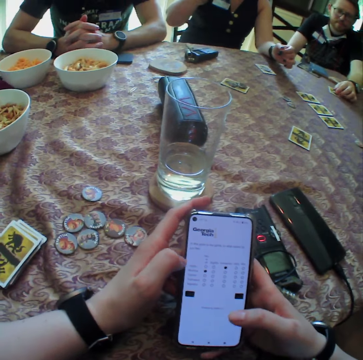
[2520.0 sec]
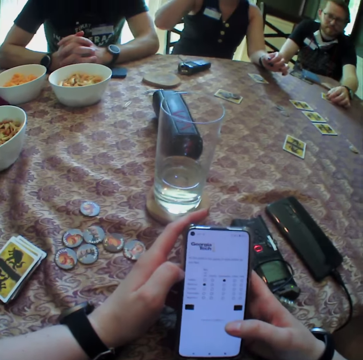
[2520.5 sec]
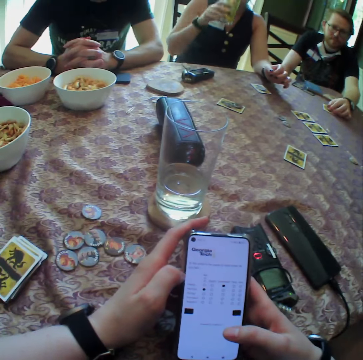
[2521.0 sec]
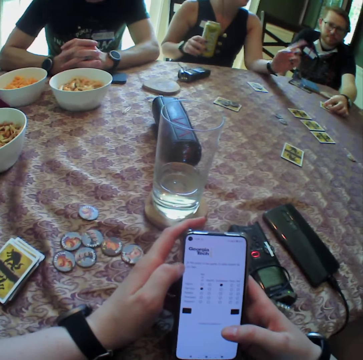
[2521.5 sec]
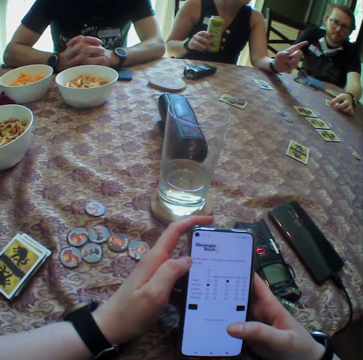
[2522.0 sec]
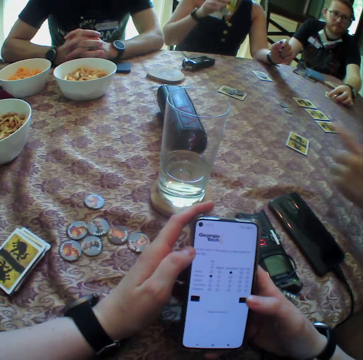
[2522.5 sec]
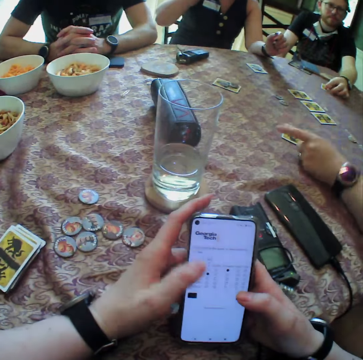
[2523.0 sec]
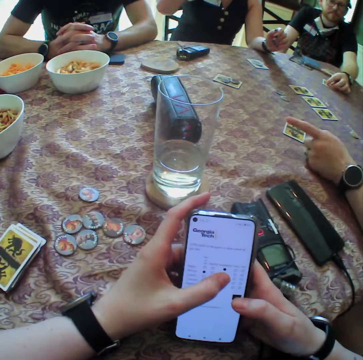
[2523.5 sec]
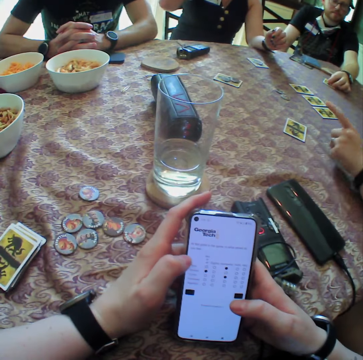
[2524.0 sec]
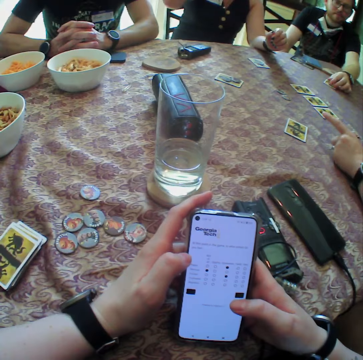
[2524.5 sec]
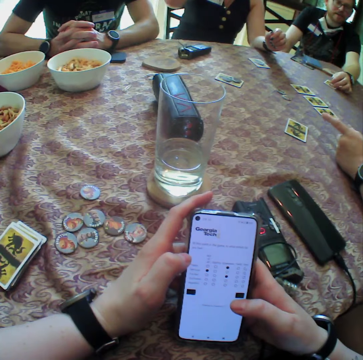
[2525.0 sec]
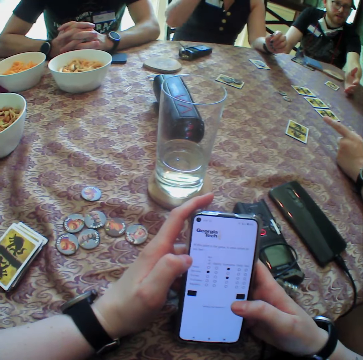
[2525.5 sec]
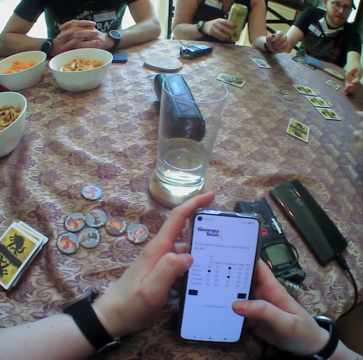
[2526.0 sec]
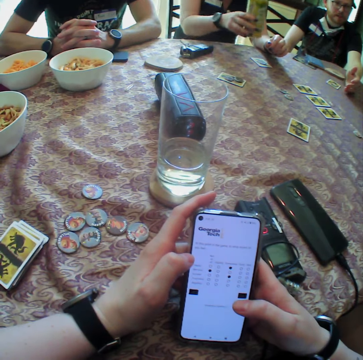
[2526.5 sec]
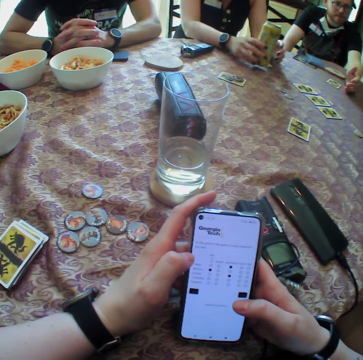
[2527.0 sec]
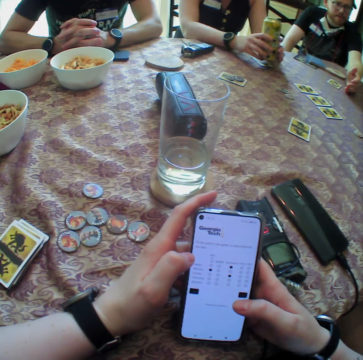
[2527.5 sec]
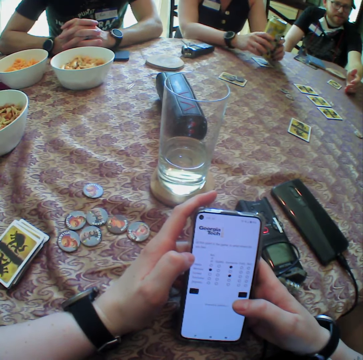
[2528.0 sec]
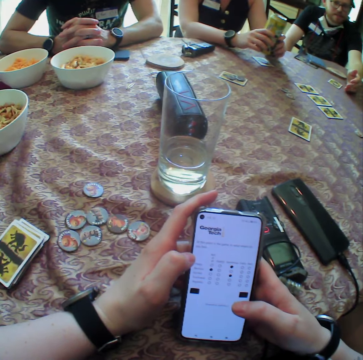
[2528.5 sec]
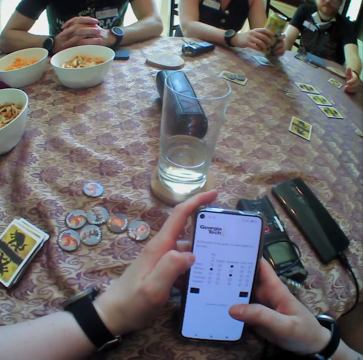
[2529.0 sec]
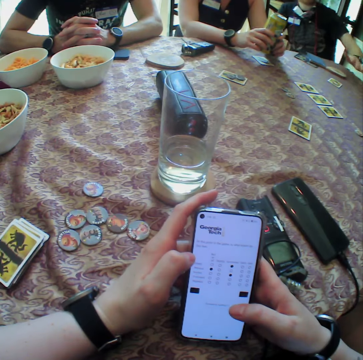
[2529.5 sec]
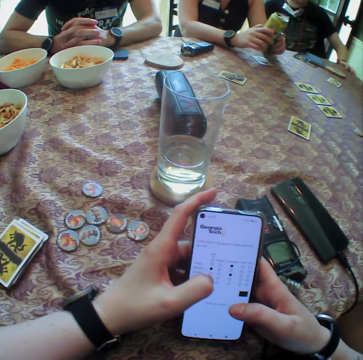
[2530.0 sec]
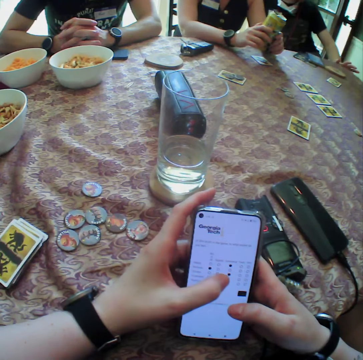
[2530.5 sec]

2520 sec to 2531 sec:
A lady gestures with her hand. Another lady points at something.

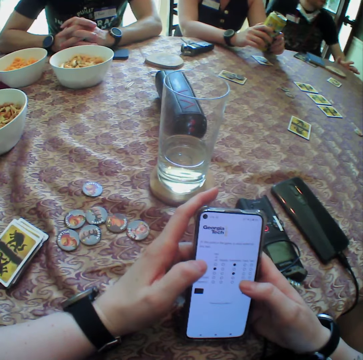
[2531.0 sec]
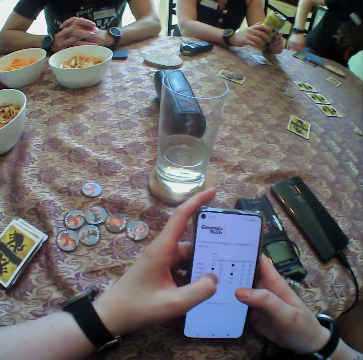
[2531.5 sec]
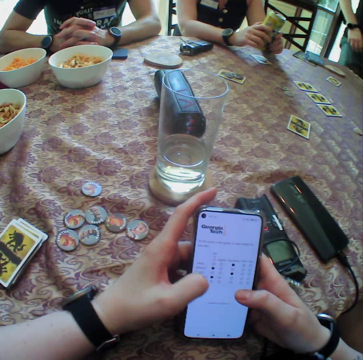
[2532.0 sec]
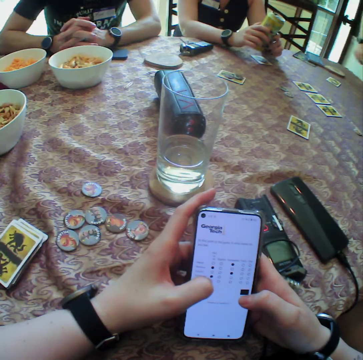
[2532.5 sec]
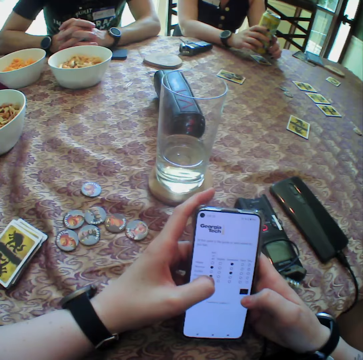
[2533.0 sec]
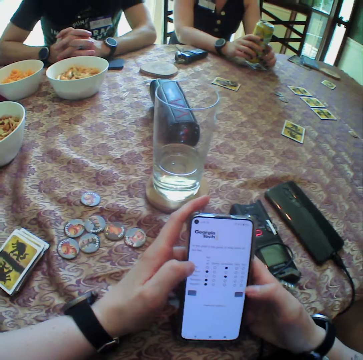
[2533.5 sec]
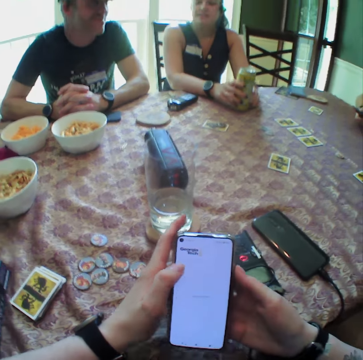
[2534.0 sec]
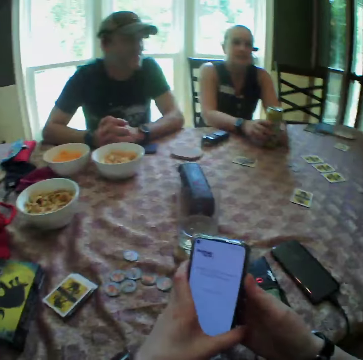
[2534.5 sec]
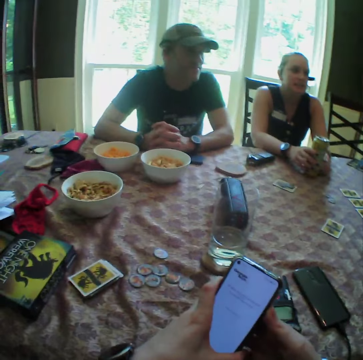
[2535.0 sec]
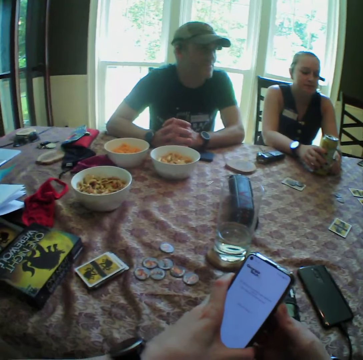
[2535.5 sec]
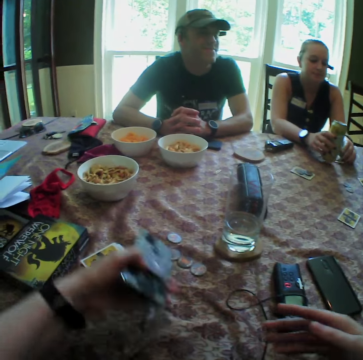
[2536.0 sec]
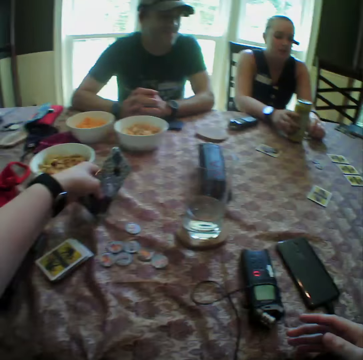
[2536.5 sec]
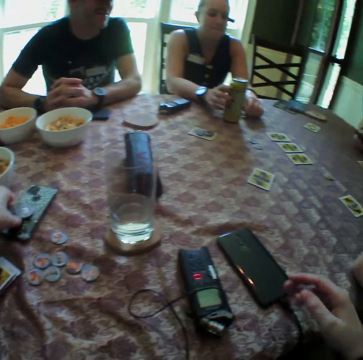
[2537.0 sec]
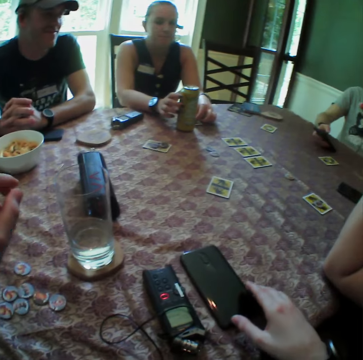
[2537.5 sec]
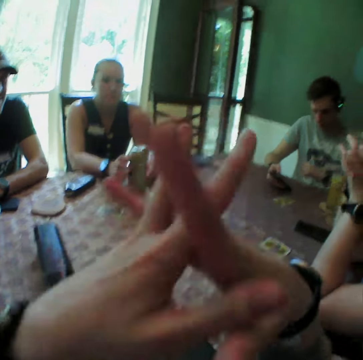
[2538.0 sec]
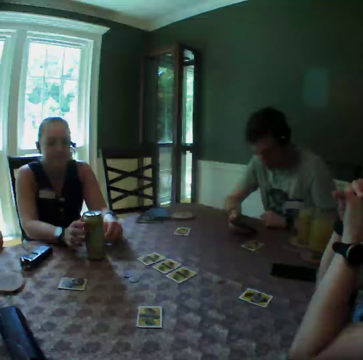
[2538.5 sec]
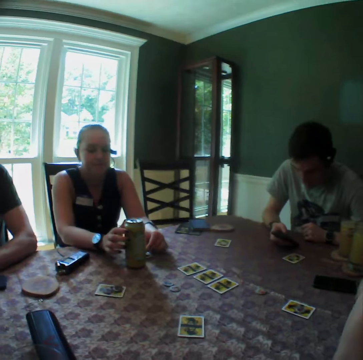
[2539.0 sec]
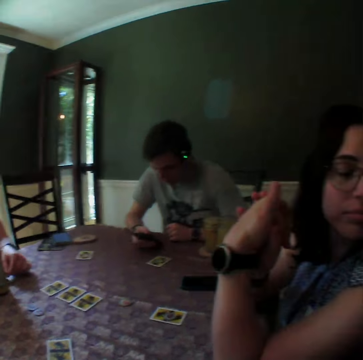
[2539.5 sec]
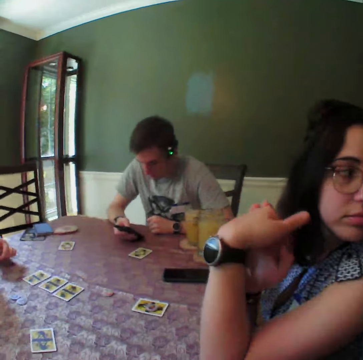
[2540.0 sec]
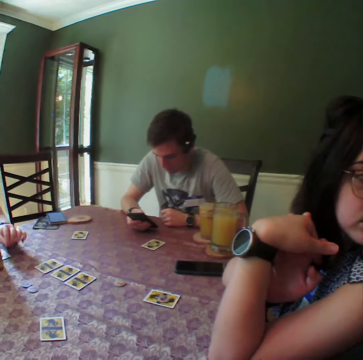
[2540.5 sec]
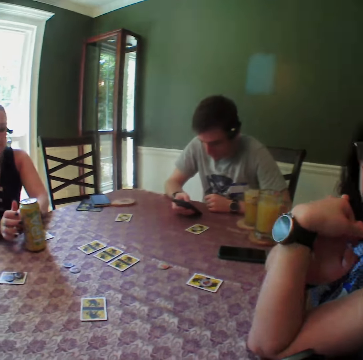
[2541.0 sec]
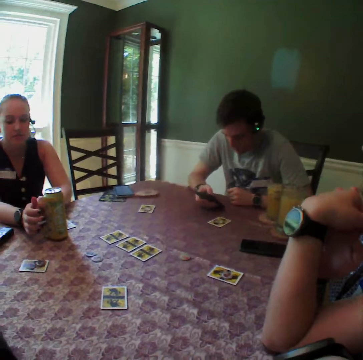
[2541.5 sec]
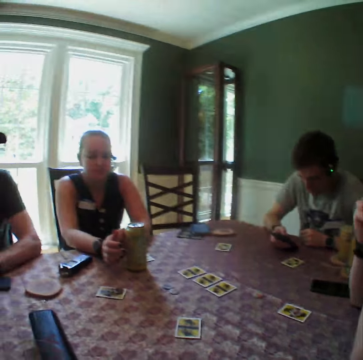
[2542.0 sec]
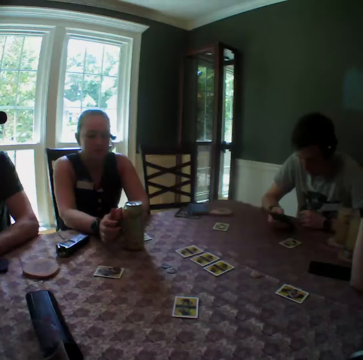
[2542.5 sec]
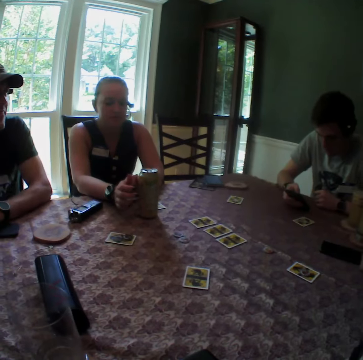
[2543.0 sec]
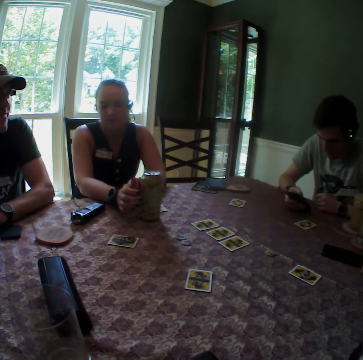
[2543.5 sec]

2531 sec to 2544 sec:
A man stands from the chair. A woman drops the soda on the table. The camera wearer drops his phone on the table. Another man uses his phone. The camera wearer adjusts the phone on the table.

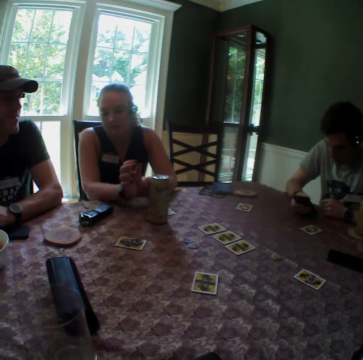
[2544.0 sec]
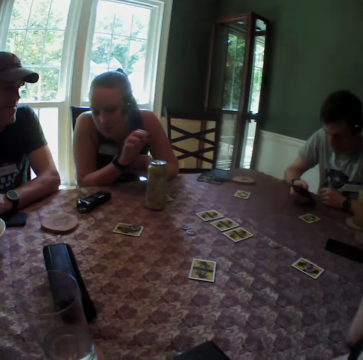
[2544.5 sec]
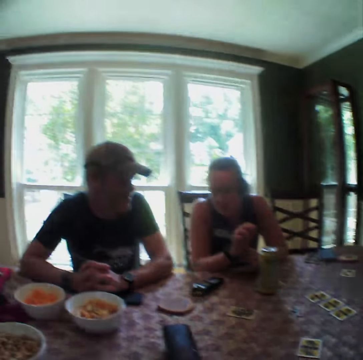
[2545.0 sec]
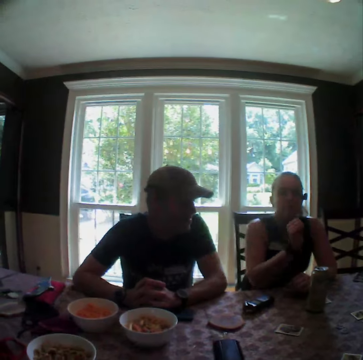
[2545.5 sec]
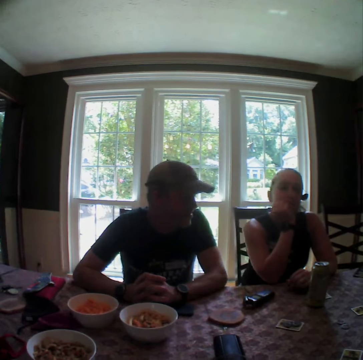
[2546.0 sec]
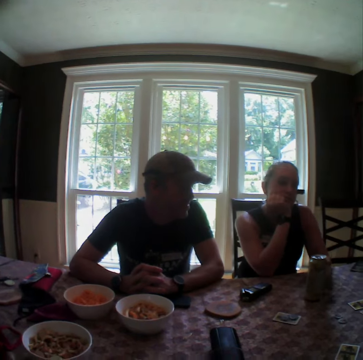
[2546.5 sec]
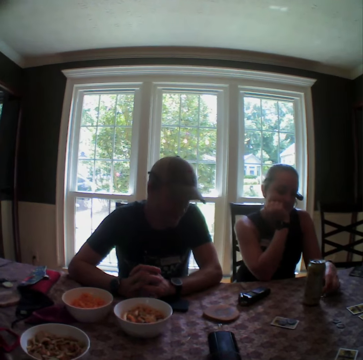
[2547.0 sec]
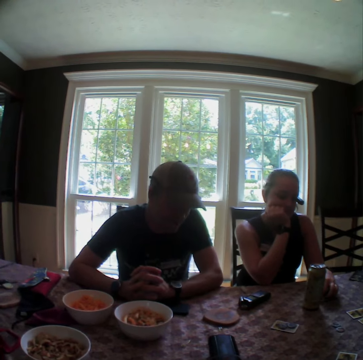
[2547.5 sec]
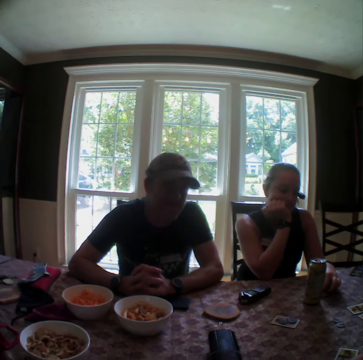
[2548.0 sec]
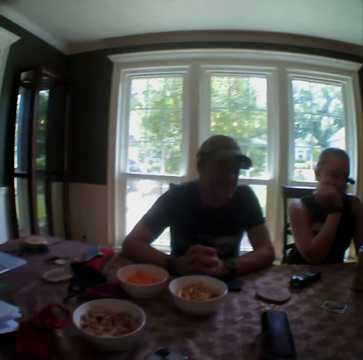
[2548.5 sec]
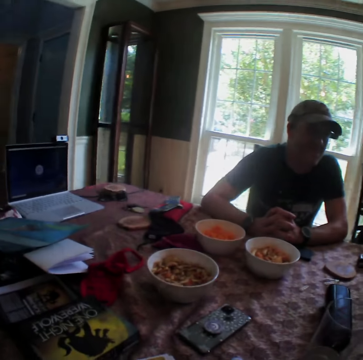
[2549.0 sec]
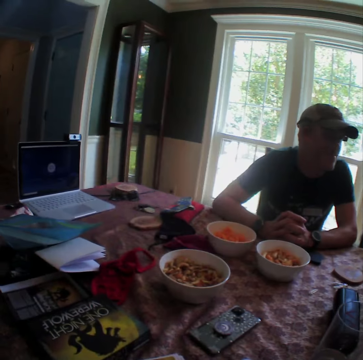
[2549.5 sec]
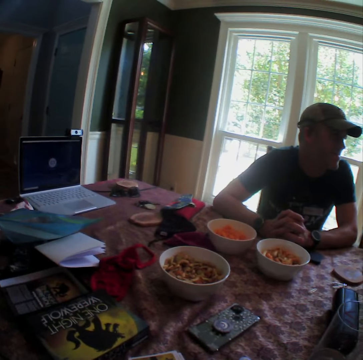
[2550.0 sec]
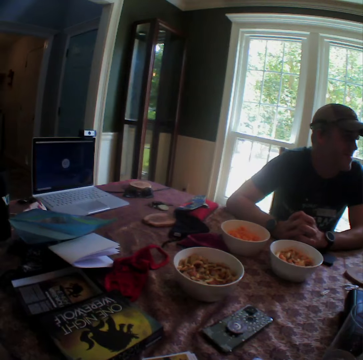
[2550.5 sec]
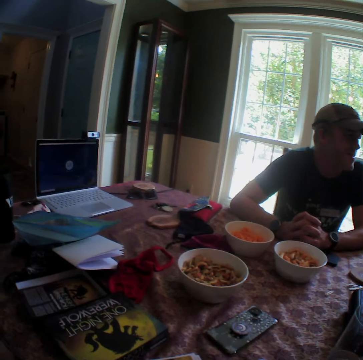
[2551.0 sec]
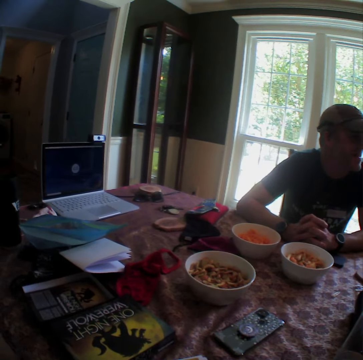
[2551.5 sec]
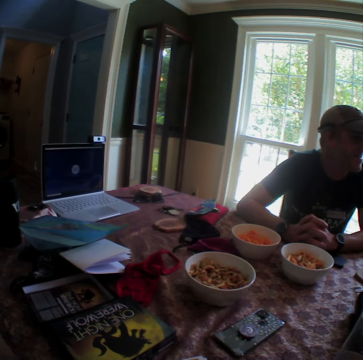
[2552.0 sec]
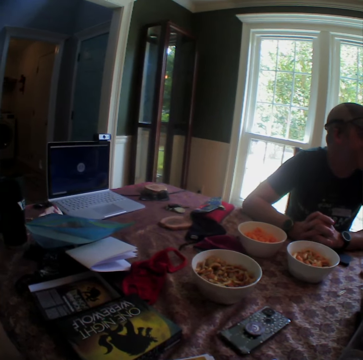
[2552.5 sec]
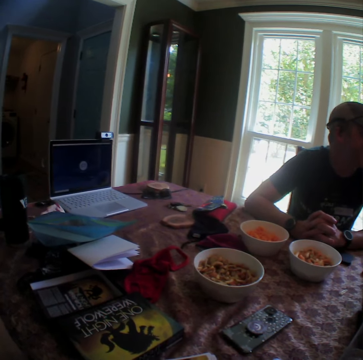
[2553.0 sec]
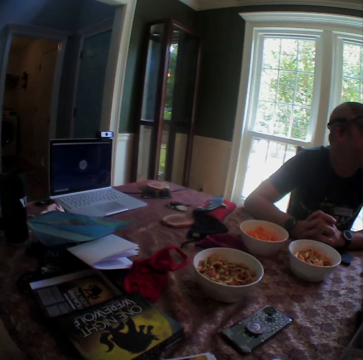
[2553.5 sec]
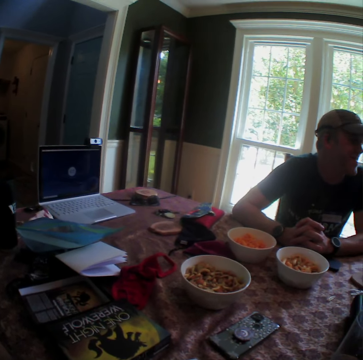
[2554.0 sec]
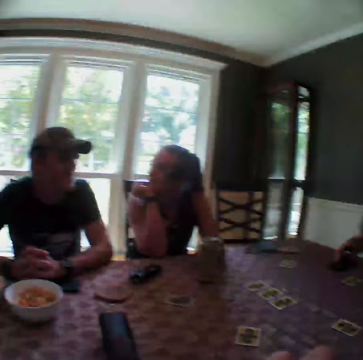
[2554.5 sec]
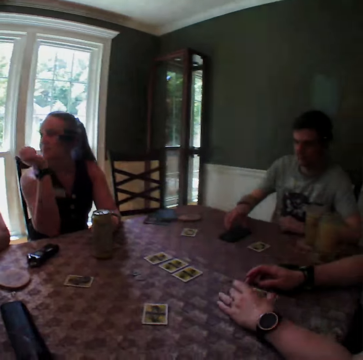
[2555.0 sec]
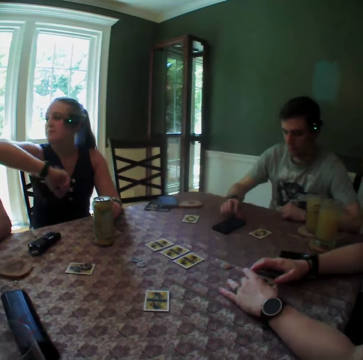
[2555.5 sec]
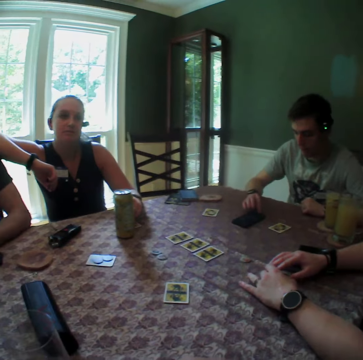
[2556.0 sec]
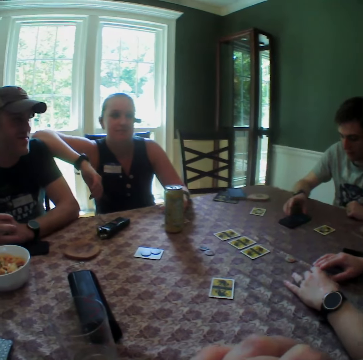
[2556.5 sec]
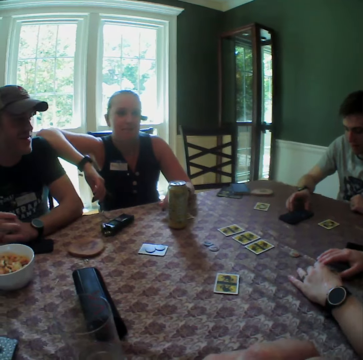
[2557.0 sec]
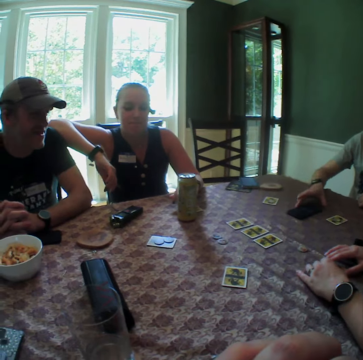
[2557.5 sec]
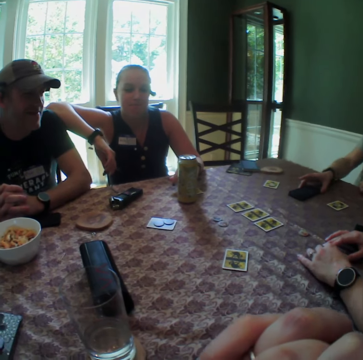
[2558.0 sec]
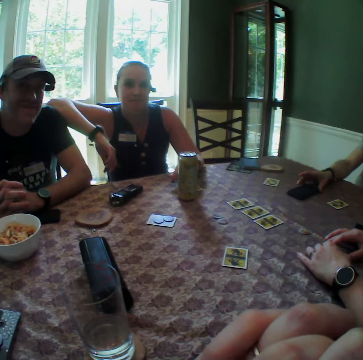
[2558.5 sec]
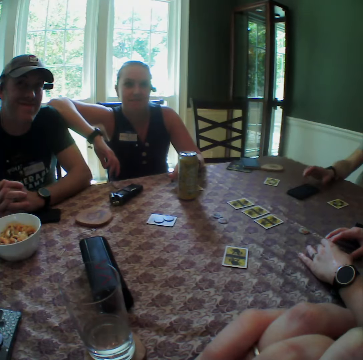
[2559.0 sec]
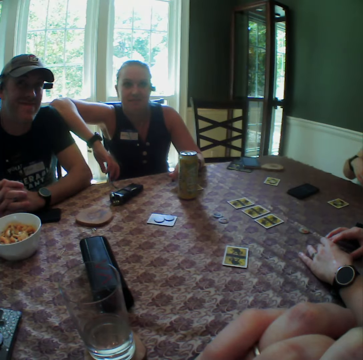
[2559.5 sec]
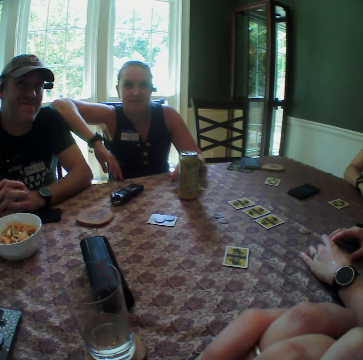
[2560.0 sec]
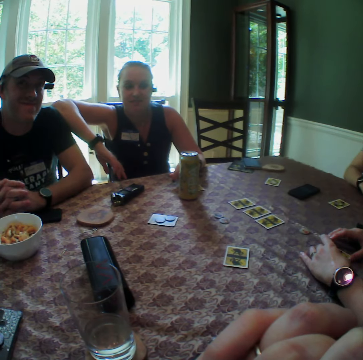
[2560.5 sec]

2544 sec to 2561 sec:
A lady holds her cheek. Another lady holds the table. The first lady puts her right elbow on a man's shoulder. She kneels on the man. Another man holds the phone on the table.
